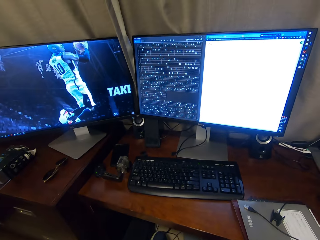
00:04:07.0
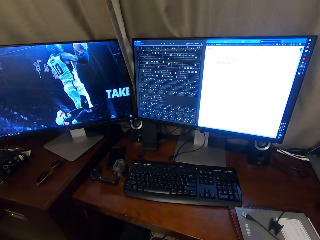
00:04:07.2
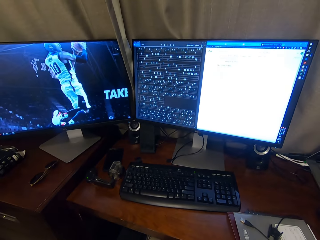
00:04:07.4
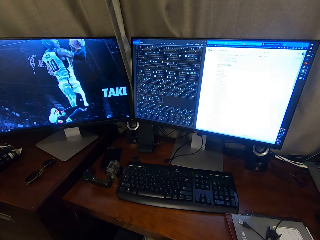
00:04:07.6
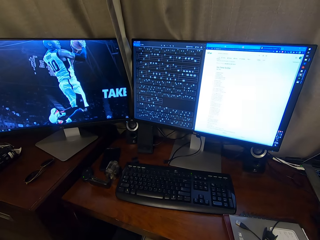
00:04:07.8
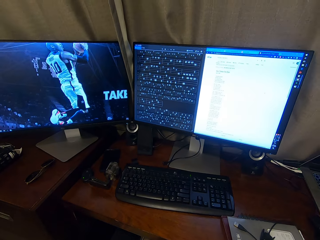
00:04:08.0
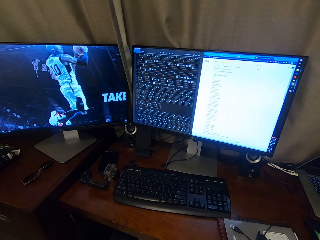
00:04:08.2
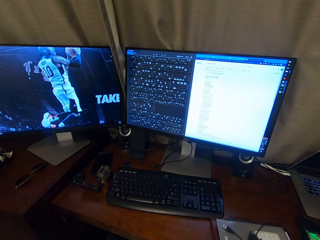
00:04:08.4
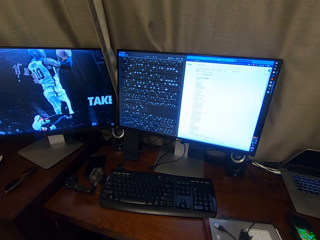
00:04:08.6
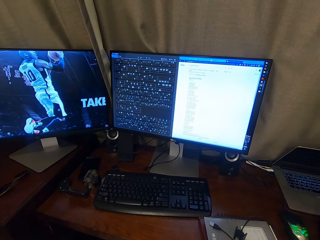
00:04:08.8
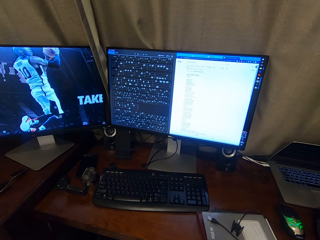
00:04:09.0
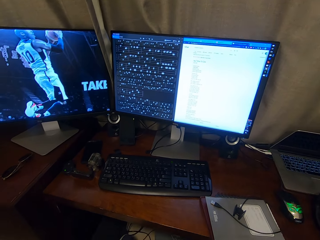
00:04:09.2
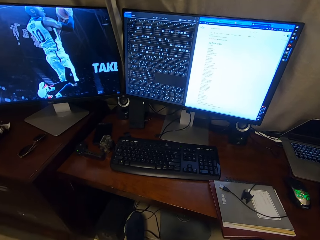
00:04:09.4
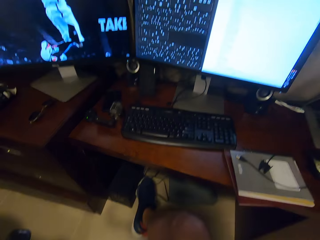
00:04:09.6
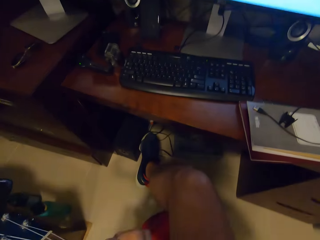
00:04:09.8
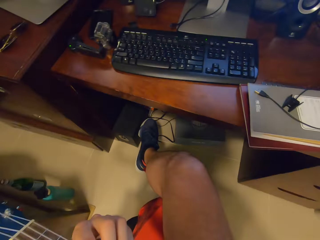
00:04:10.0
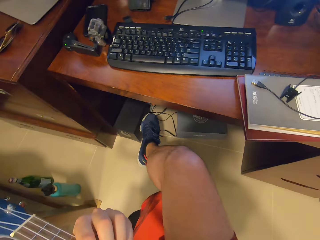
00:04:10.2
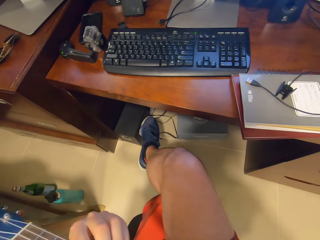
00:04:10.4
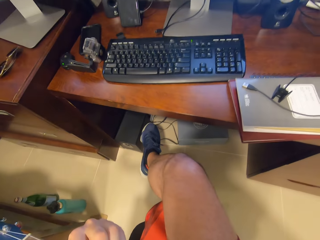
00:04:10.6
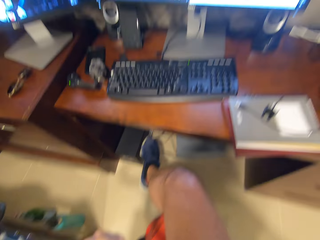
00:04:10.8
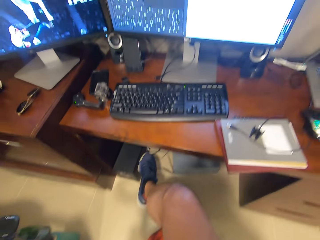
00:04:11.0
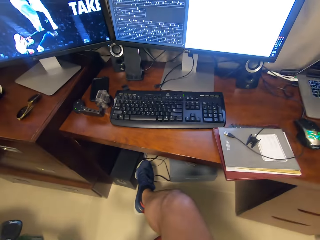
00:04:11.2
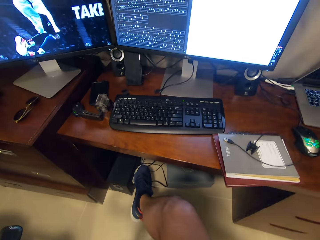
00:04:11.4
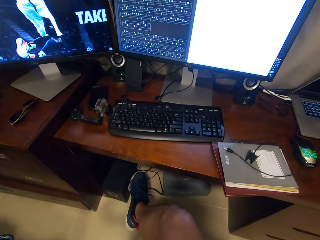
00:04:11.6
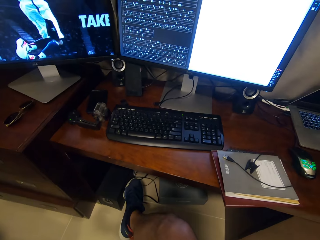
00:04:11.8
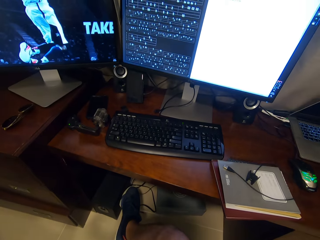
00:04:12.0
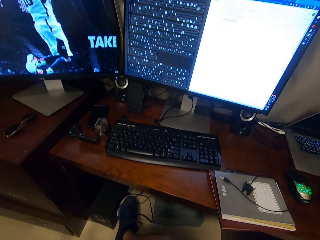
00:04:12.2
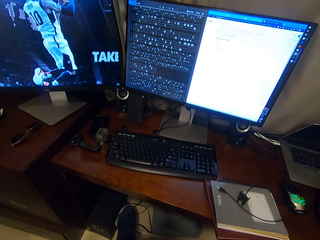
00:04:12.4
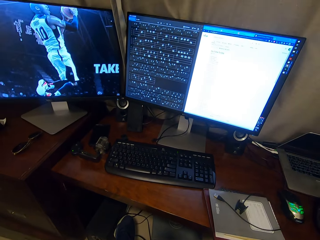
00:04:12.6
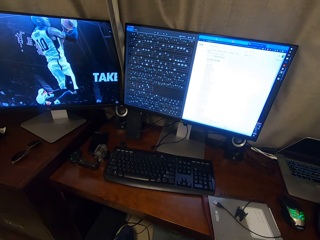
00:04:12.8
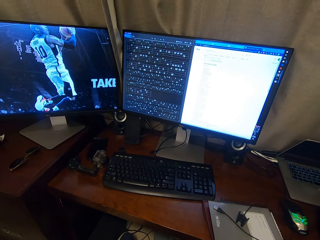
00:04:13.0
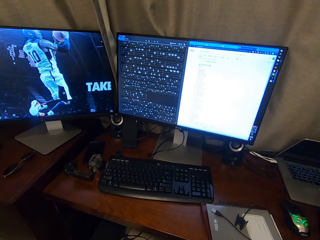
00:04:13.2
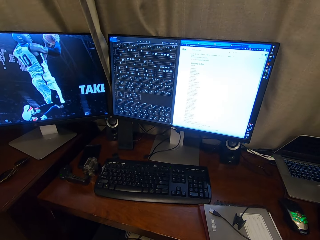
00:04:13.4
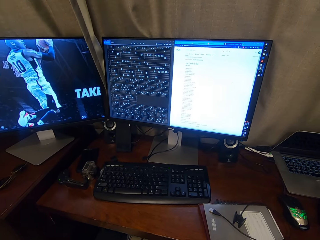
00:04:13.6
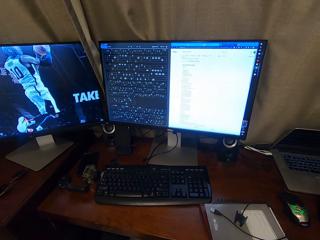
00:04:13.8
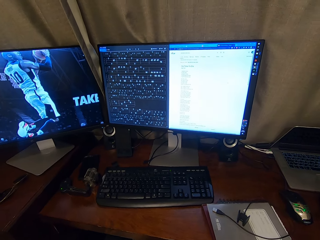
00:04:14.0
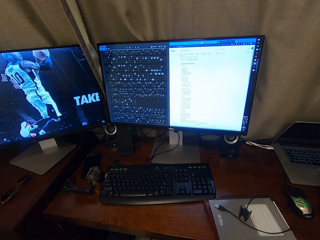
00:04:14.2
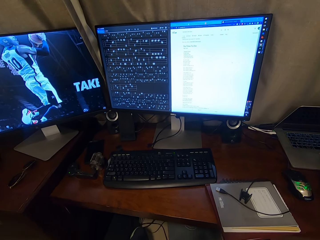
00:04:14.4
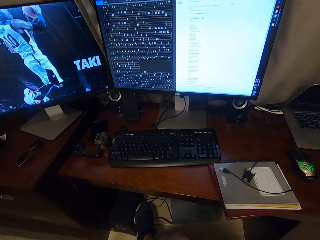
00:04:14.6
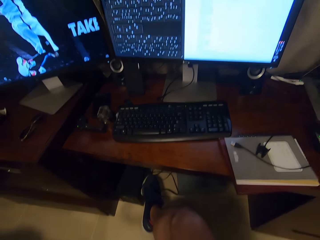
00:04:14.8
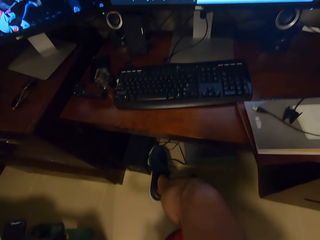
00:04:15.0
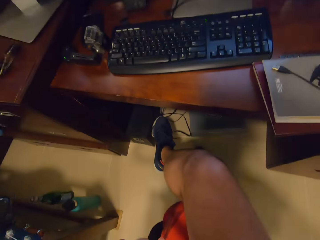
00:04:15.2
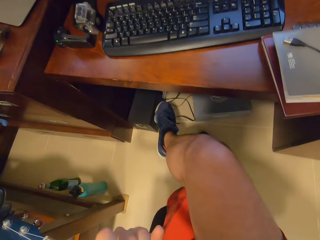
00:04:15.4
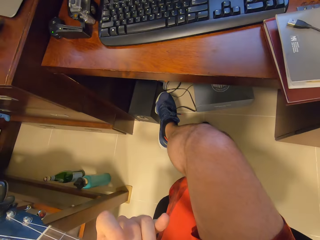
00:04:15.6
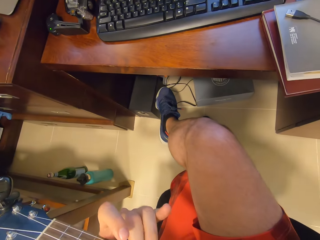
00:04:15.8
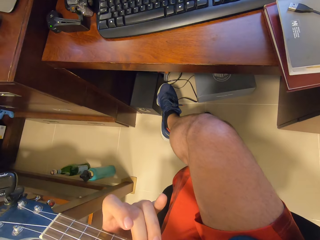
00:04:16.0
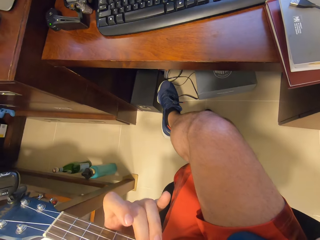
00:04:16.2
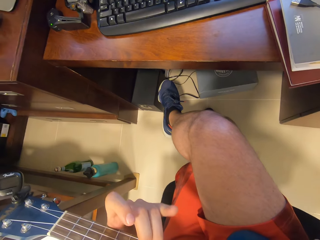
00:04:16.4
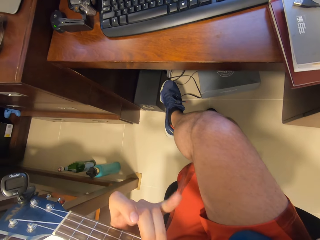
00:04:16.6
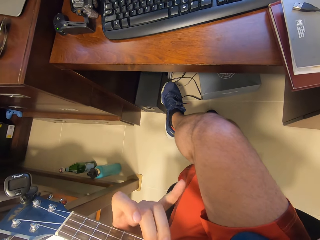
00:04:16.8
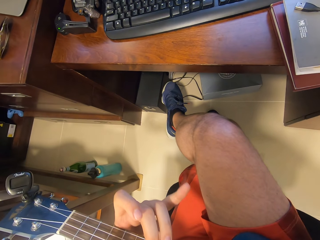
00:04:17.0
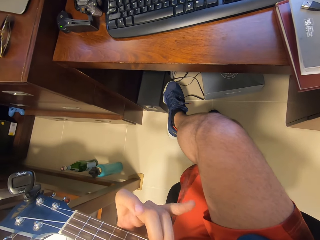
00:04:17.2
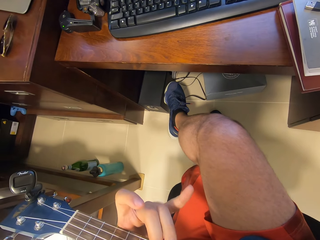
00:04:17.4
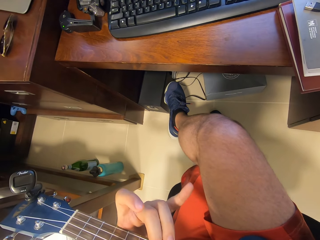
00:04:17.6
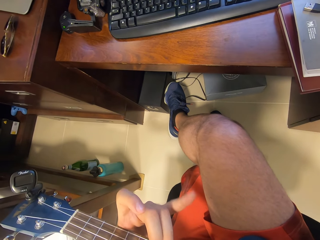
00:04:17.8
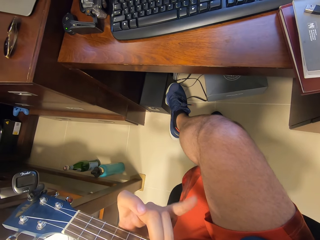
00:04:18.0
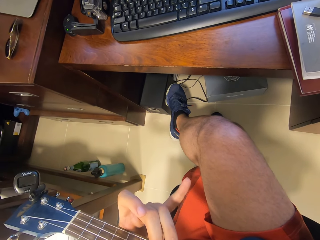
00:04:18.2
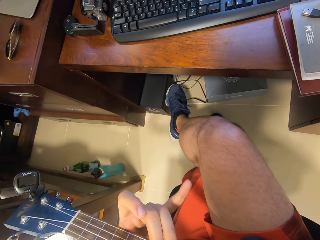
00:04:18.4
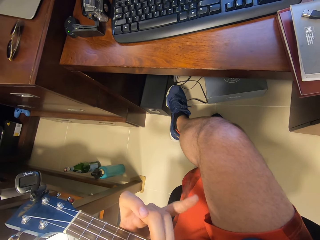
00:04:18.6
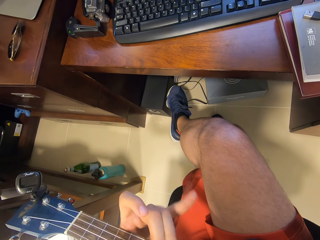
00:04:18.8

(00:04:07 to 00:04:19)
The camera wearer looks around and sings to the guitar sound.

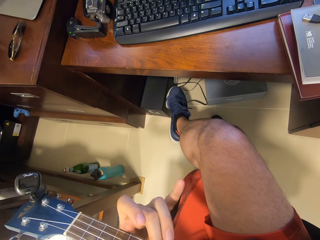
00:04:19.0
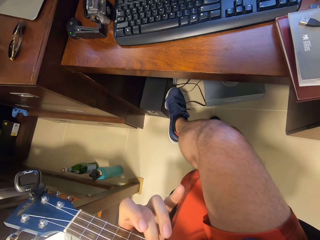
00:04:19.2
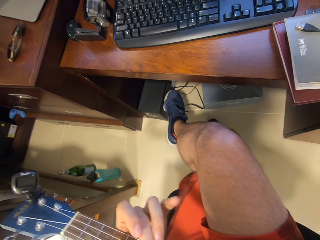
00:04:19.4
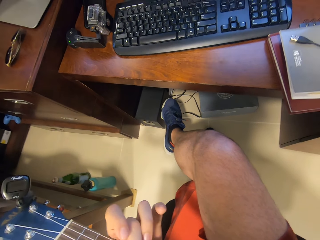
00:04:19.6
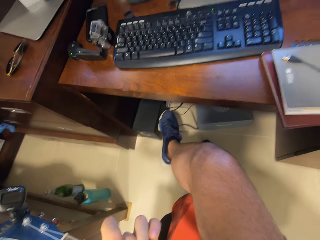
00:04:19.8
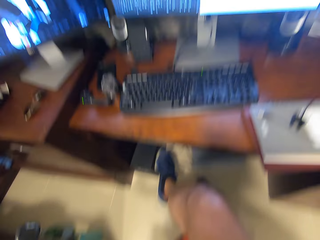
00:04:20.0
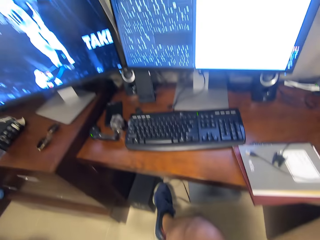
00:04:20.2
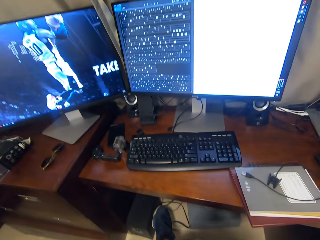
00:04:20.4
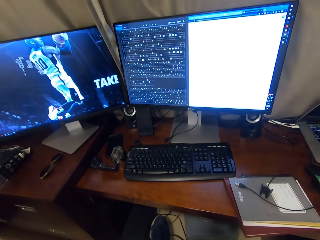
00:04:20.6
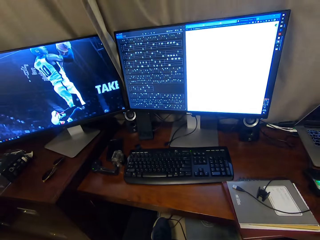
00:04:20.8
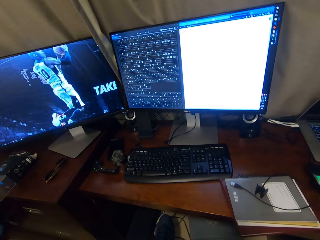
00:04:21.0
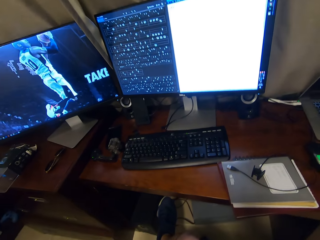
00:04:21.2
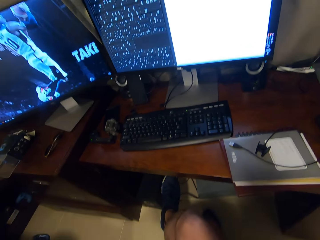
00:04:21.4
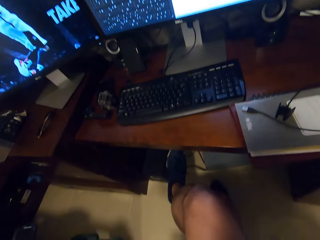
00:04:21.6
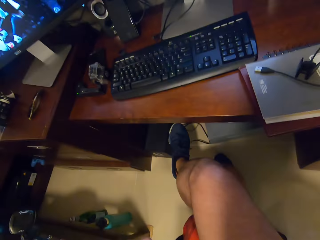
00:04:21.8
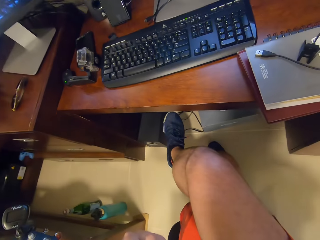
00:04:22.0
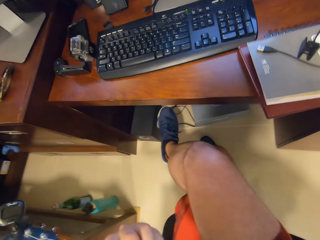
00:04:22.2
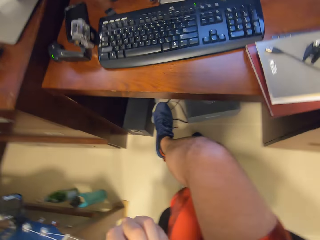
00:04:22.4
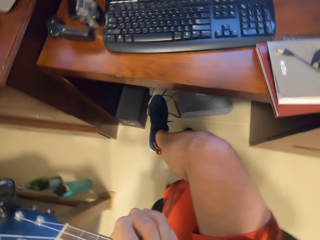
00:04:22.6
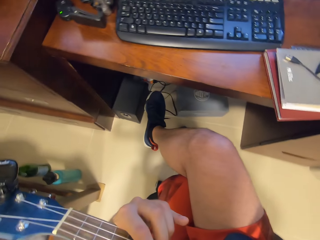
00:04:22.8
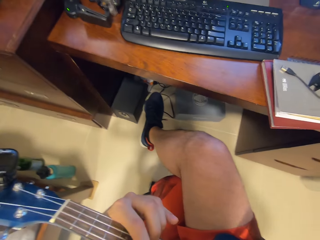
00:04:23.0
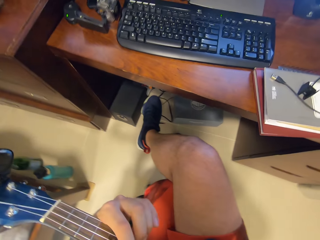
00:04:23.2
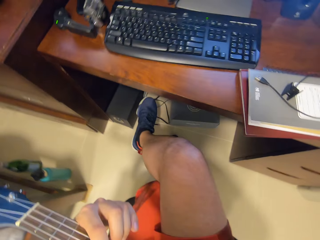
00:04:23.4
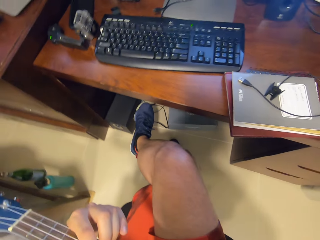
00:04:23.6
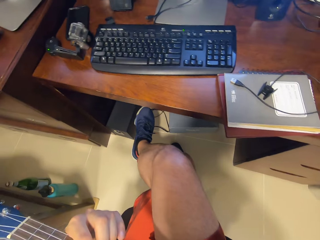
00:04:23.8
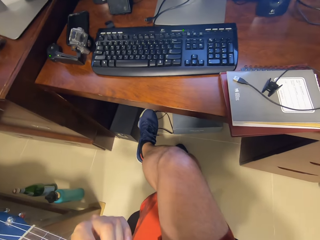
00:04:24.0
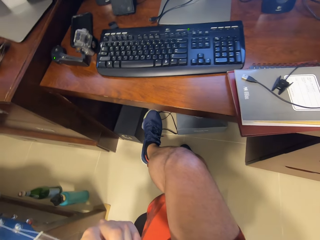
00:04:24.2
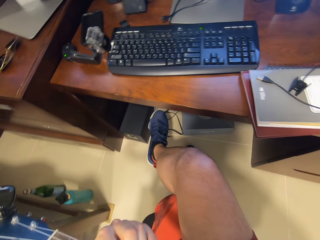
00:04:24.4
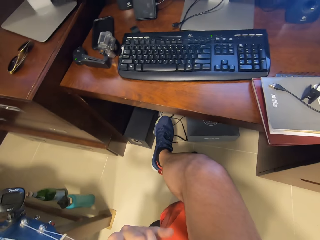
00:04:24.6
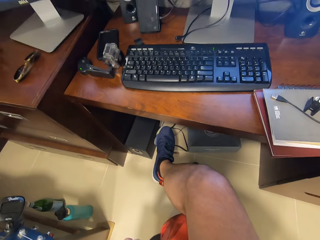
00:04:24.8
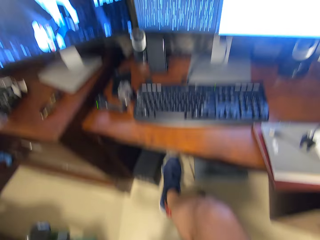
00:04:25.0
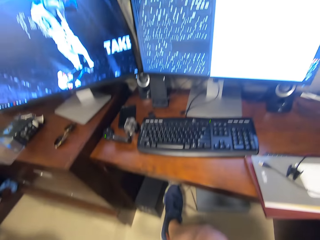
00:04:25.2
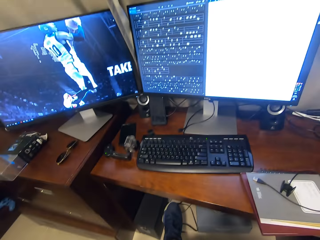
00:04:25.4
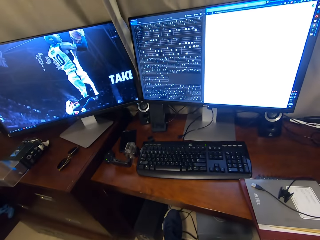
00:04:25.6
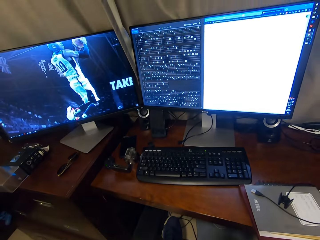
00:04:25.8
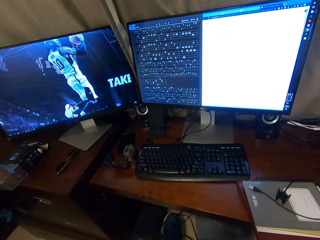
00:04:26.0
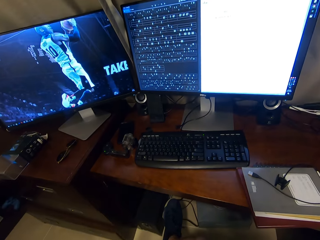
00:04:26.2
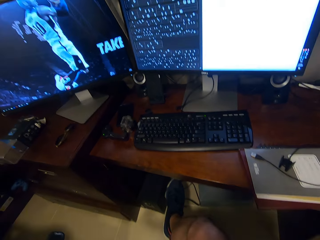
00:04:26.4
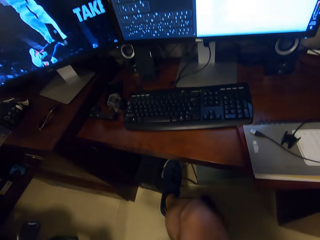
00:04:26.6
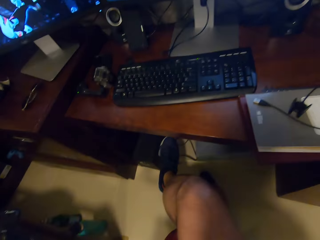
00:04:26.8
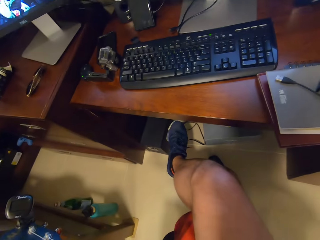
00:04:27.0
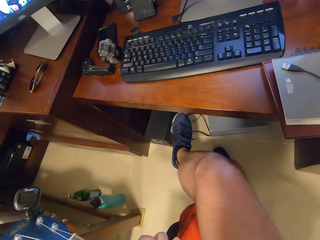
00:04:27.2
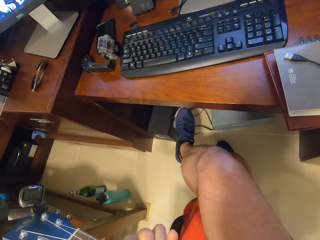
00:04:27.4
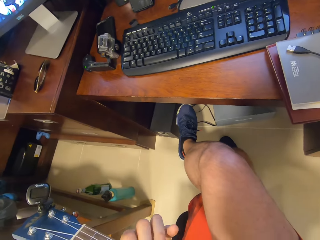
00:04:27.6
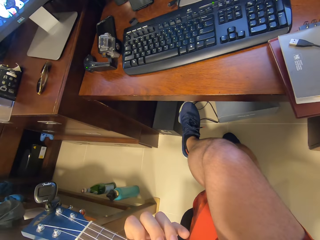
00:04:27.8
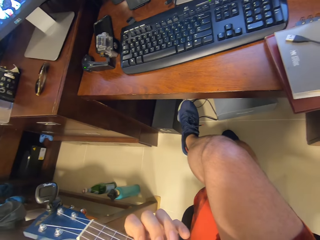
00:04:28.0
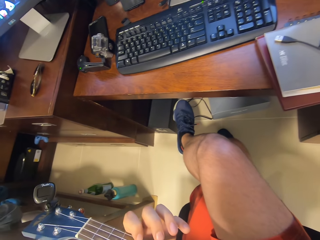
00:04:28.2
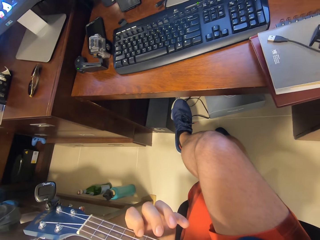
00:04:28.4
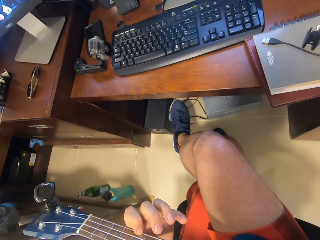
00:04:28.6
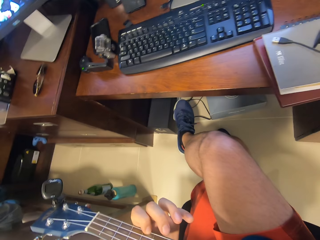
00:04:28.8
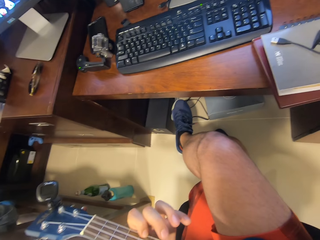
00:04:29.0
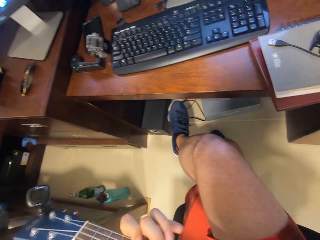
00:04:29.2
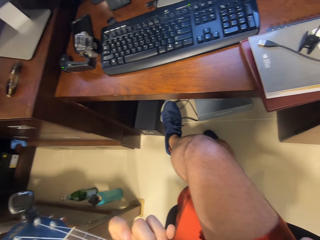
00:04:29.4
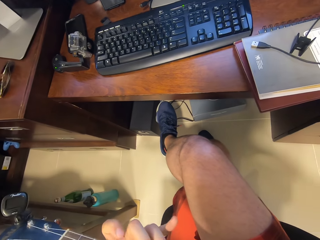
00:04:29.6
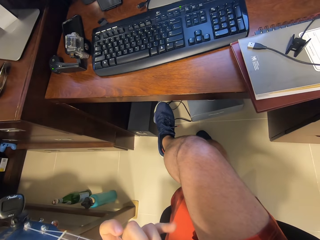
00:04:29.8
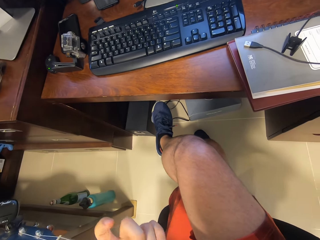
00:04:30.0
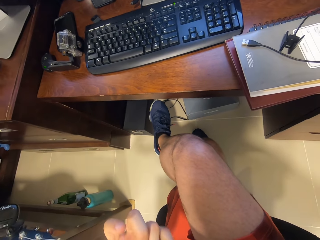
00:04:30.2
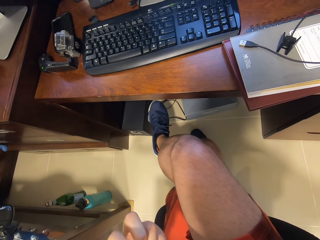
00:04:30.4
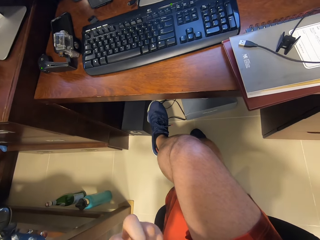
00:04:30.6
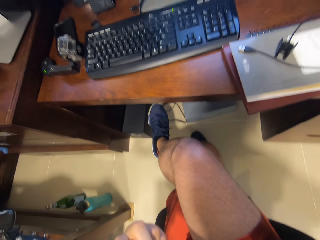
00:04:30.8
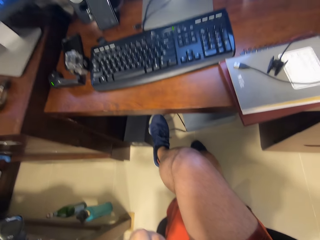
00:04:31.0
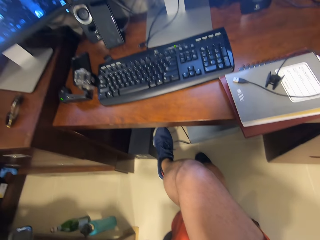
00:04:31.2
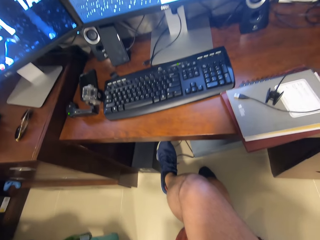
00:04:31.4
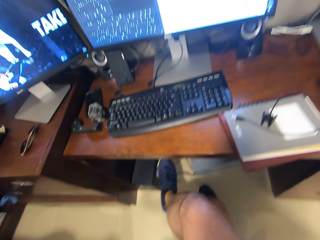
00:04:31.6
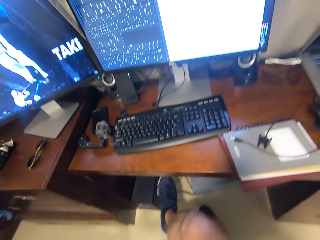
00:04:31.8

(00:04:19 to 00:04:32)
The camera wearer sings to the guitar sound.
